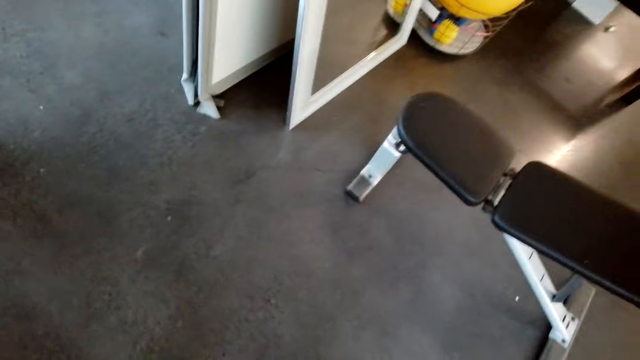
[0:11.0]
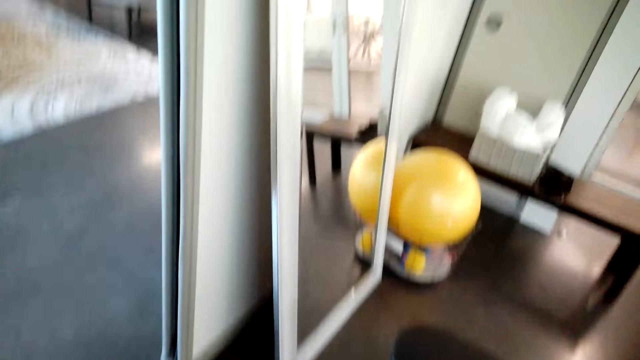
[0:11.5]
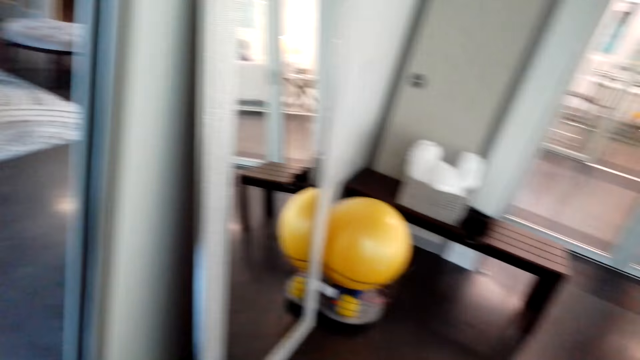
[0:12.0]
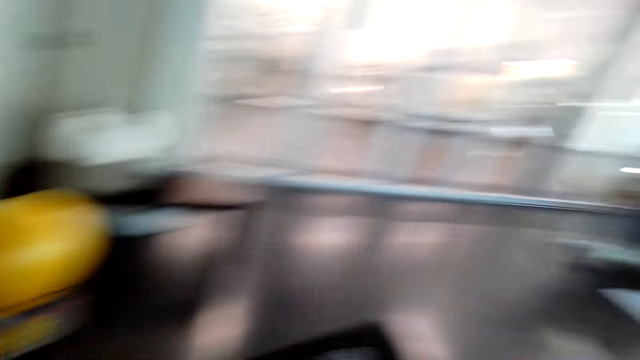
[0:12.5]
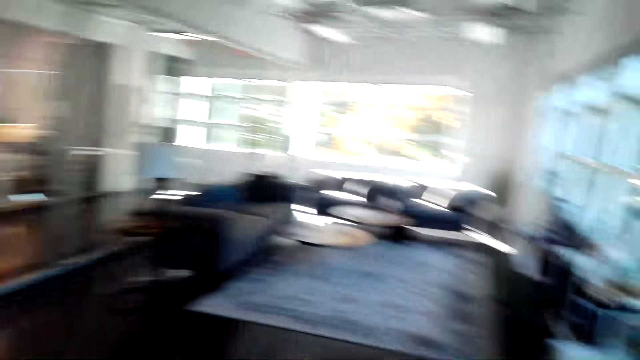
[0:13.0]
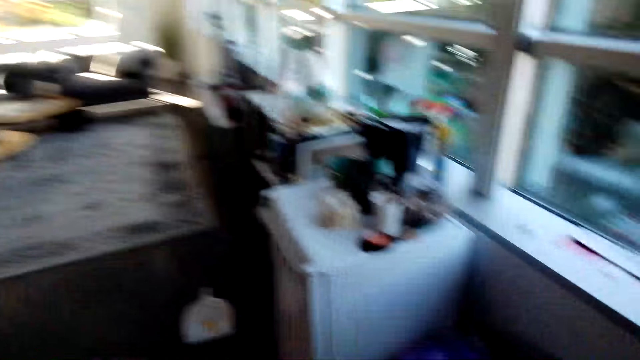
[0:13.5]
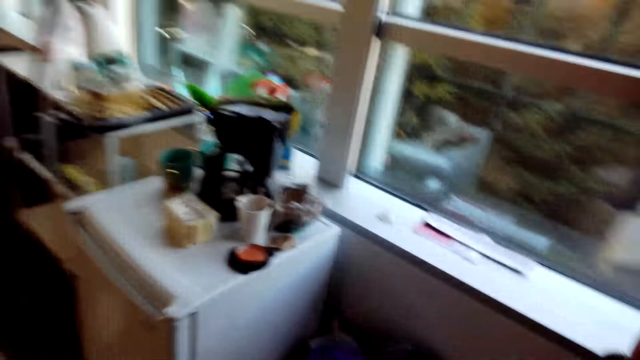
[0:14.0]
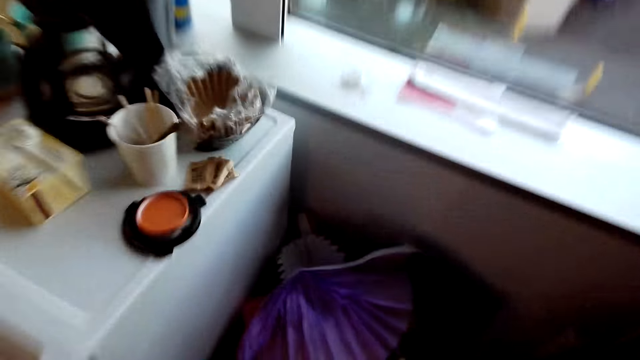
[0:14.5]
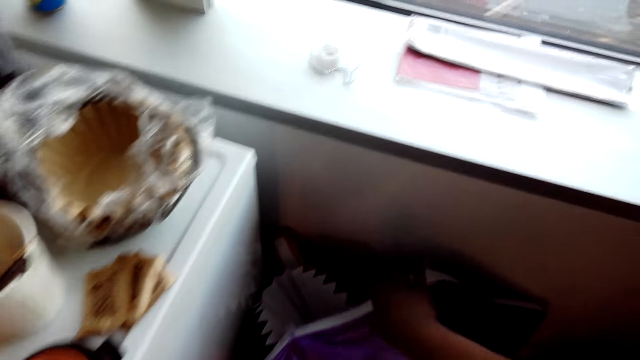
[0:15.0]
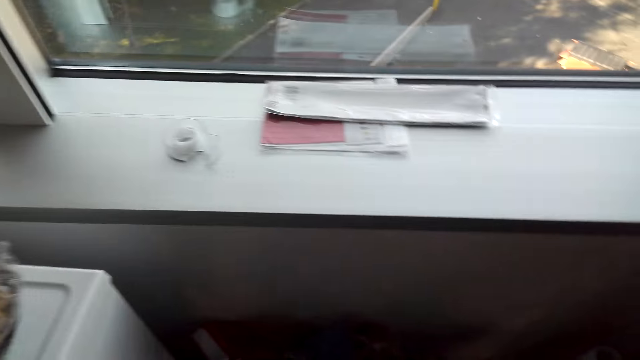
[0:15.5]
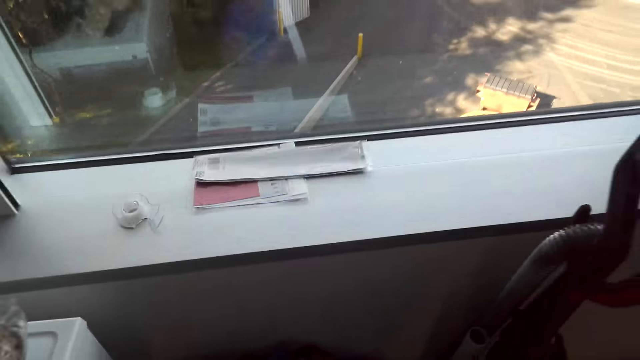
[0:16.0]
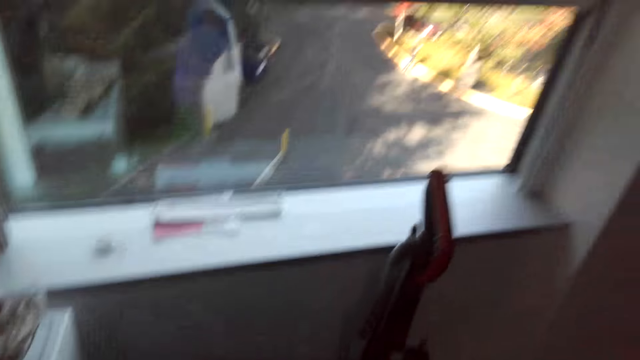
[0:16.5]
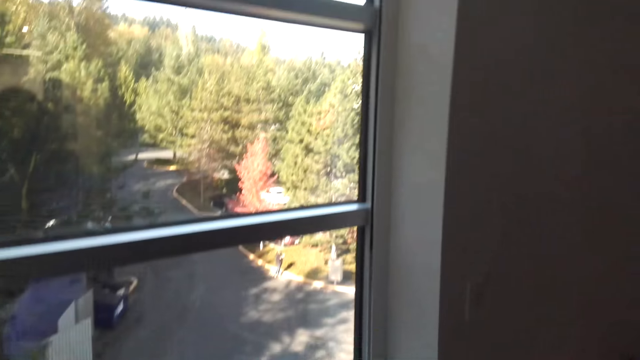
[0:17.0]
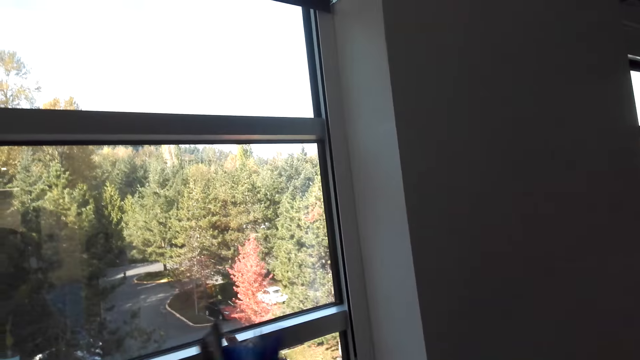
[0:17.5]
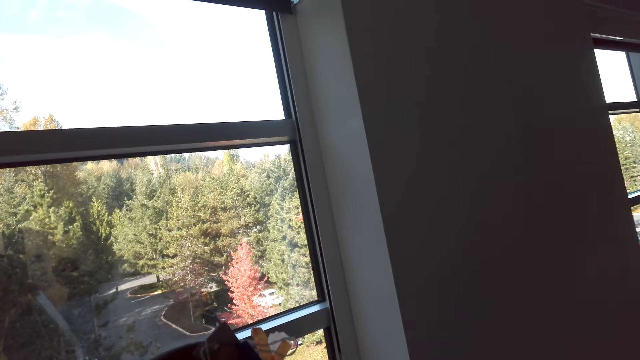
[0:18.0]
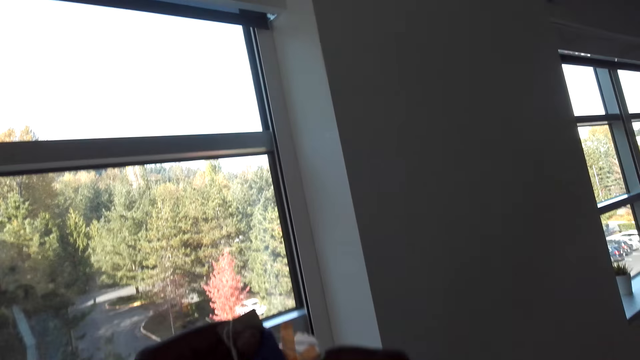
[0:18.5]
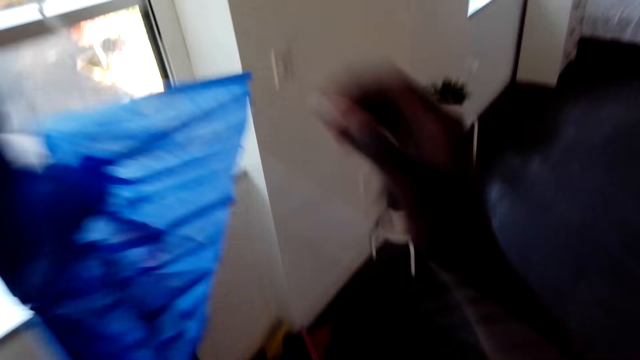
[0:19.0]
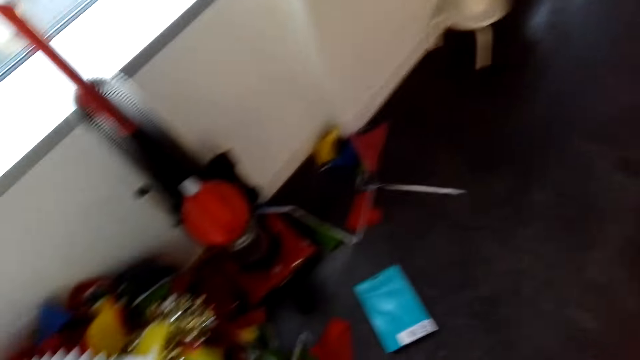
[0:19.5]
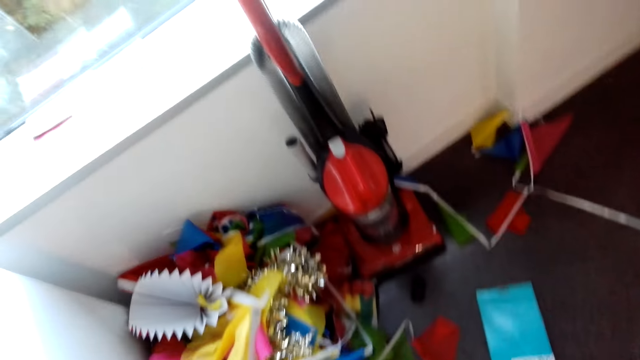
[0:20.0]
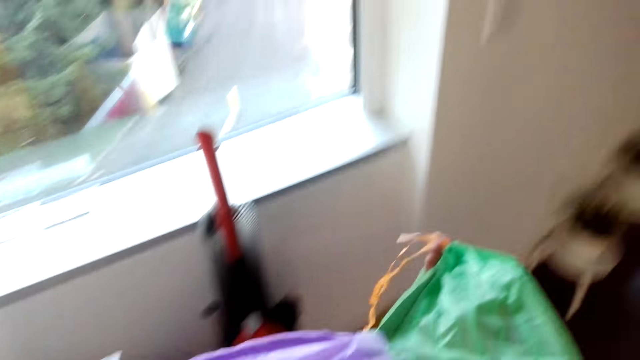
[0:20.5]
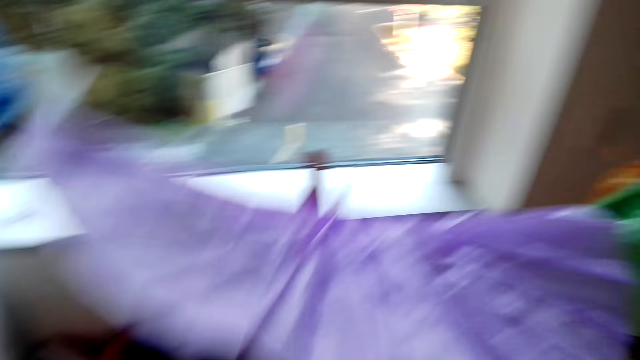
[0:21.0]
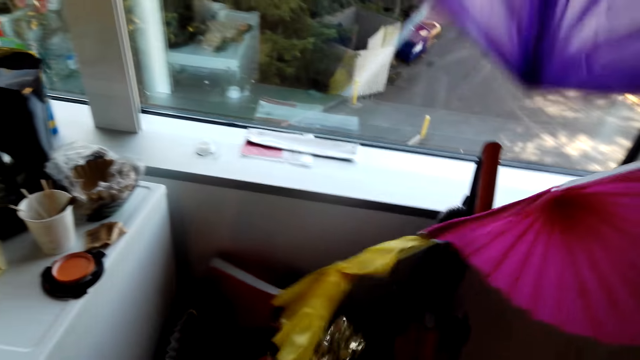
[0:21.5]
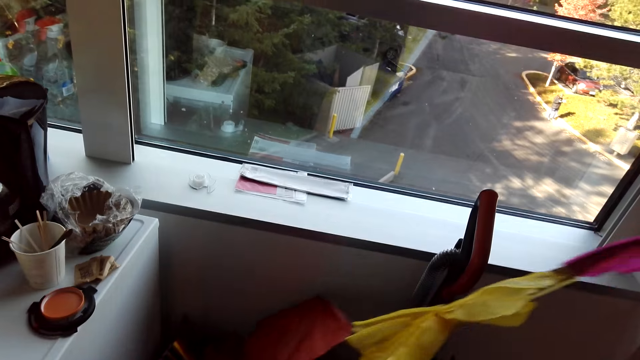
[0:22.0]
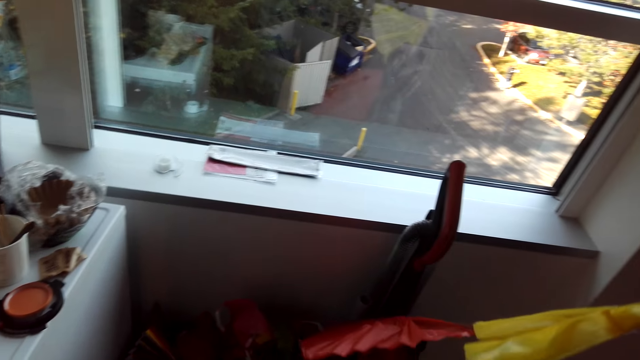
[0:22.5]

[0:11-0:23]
The camera wearer looks around the house. They pick a decoration from the floor. They dialogue with a person.

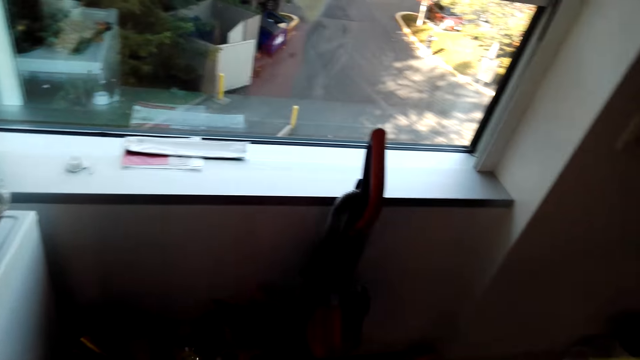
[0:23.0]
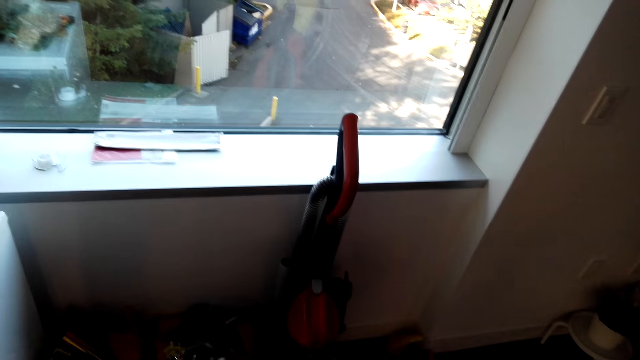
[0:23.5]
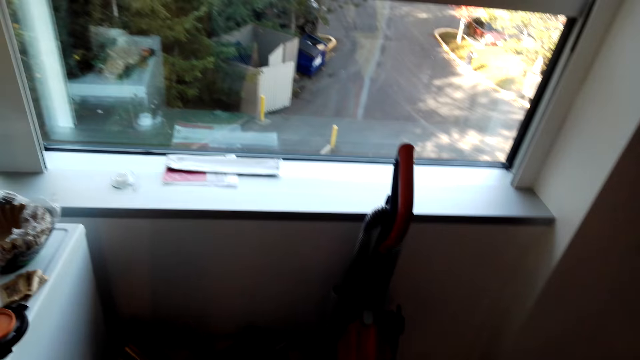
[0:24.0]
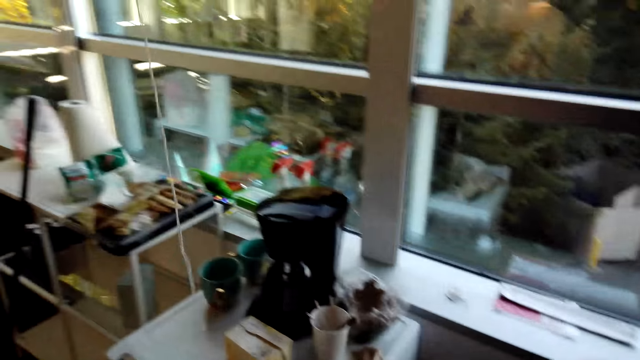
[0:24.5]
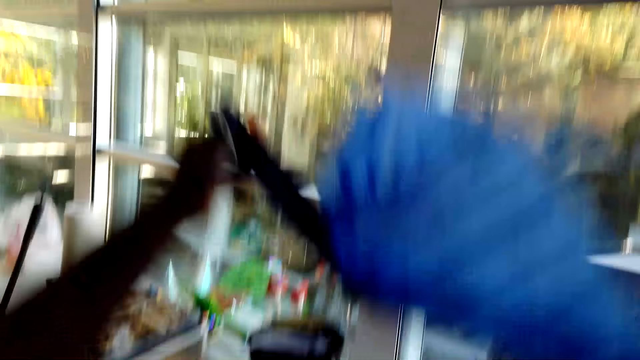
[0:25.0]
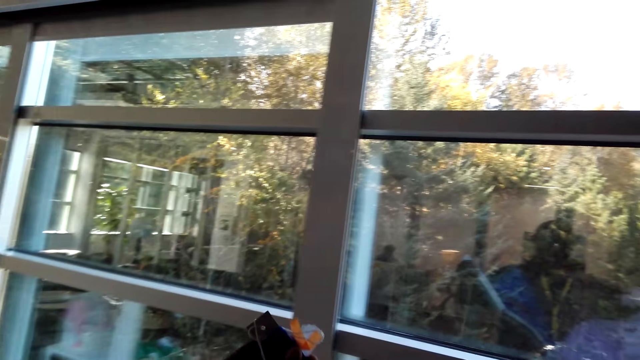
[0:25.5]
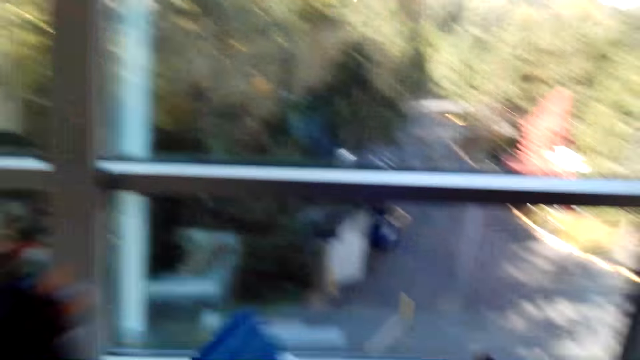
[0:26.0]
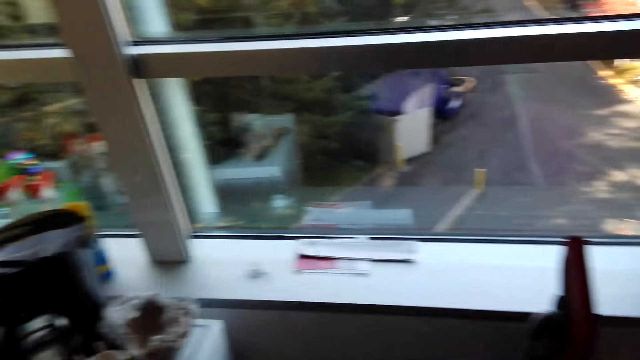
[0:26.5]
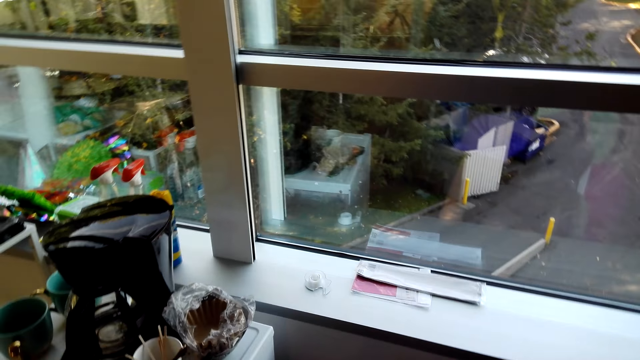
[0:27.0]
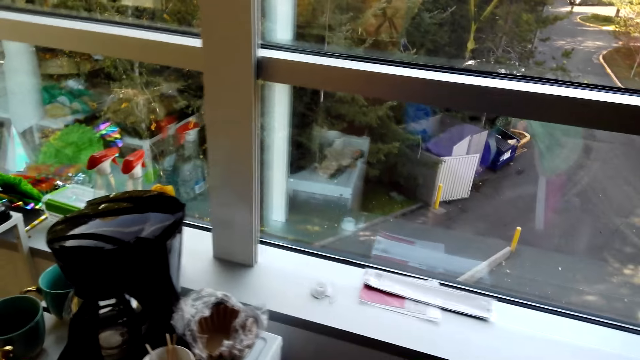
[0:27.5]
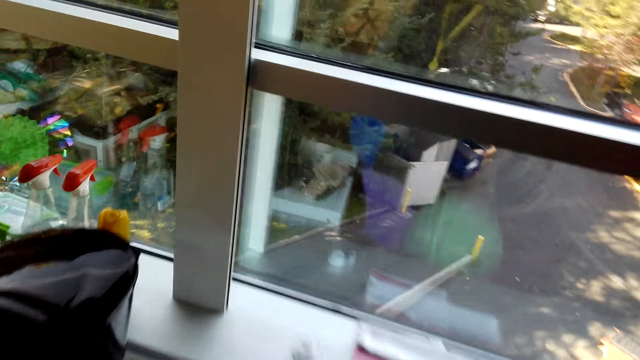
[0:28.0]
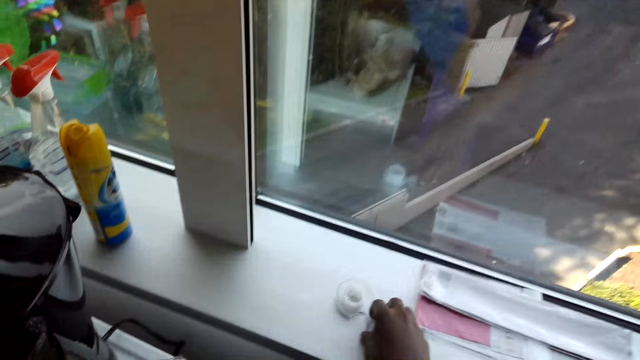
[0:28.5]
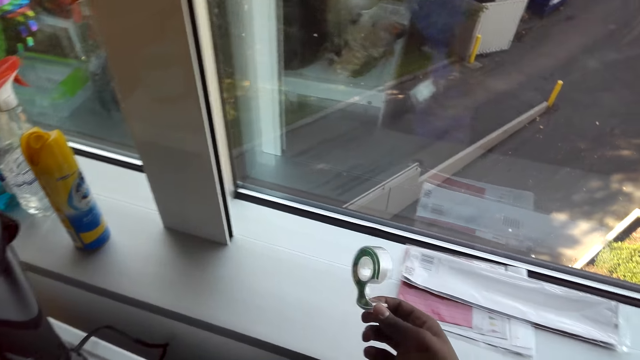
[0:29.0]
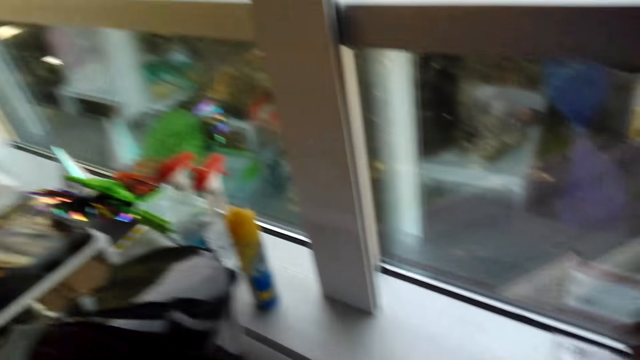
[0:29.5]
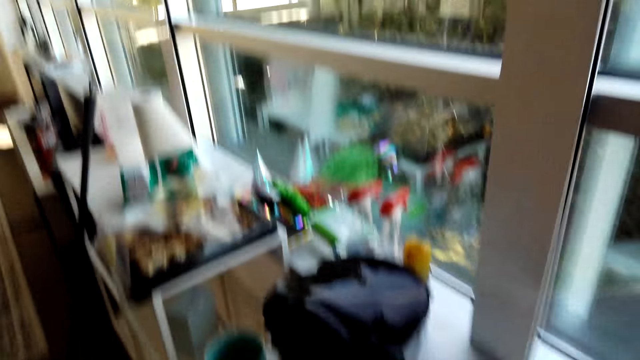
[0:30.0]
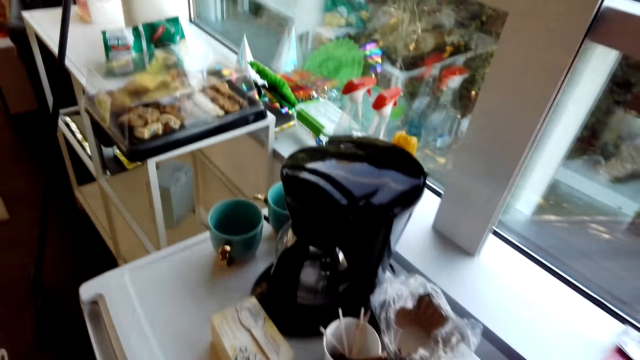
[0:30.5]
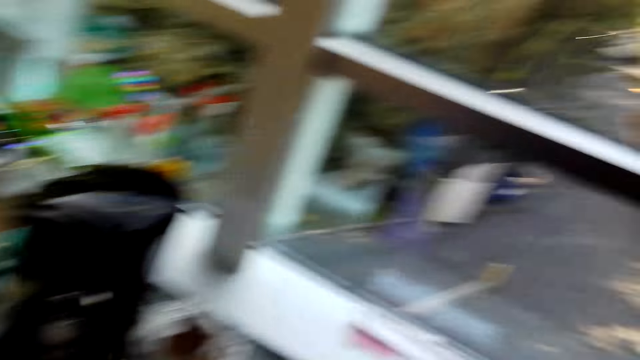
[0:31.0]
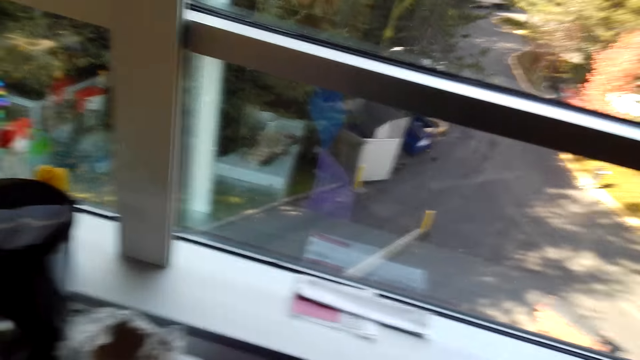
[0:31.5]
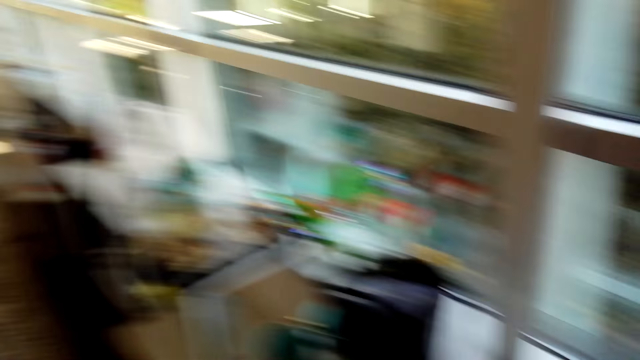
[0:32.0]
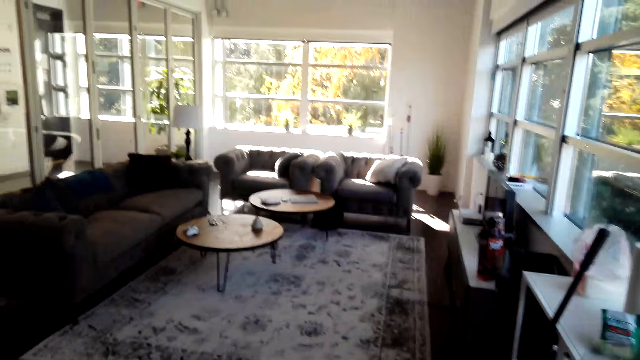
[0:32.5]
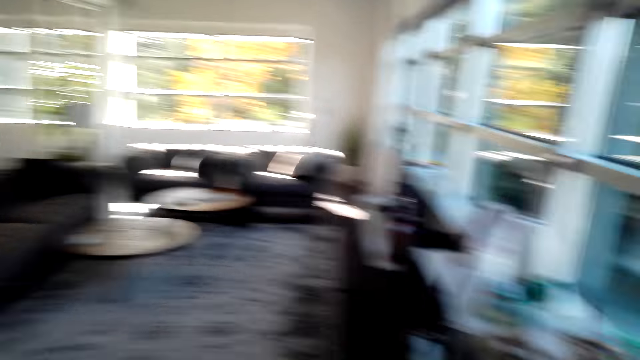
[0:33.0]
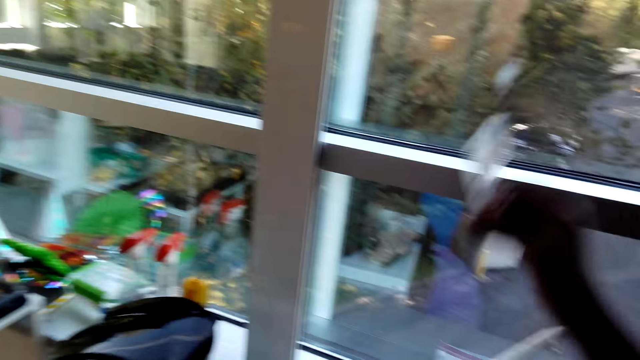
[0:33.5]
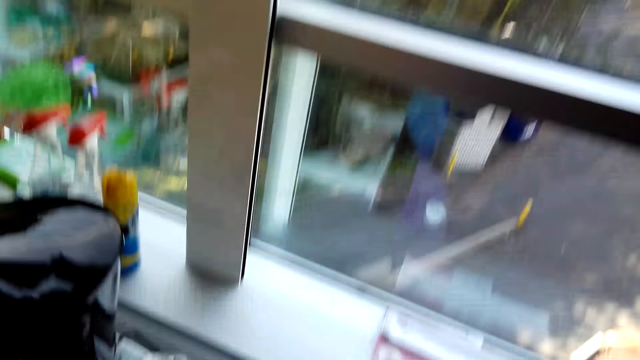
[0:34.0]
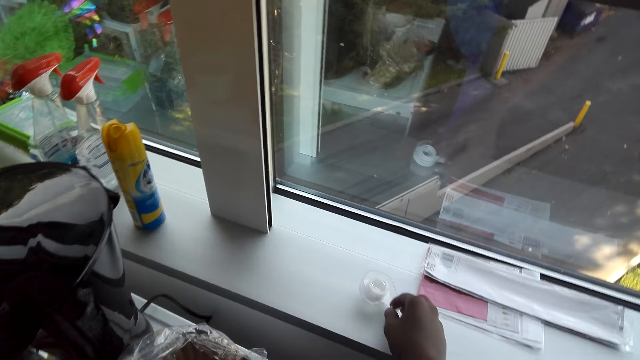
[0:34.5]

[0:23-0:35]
The camera wearer picks house art. They look around the house. They pick a seal tap. They look around the house. They dialogue with a person.
